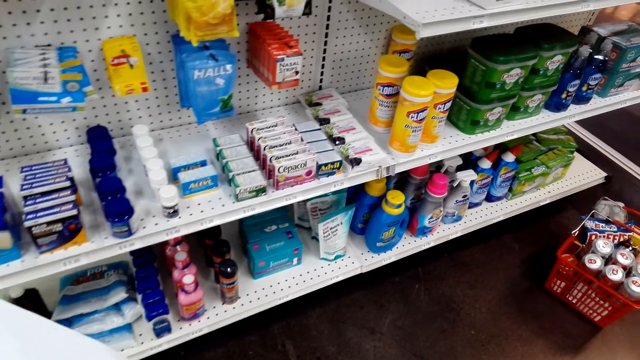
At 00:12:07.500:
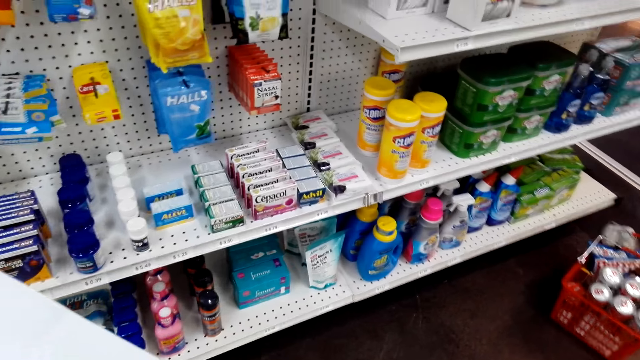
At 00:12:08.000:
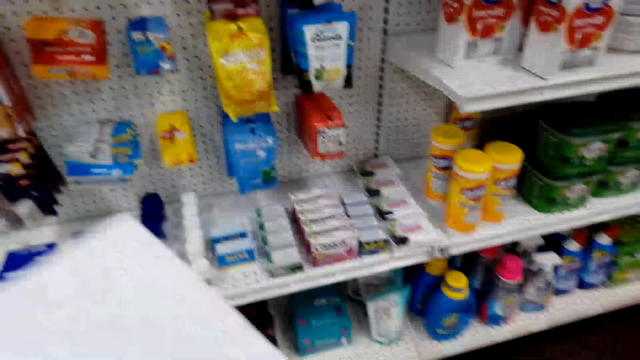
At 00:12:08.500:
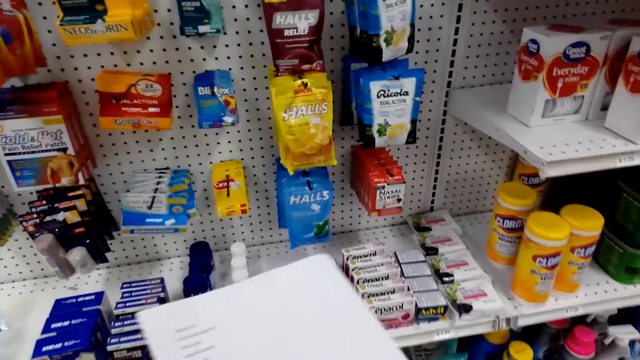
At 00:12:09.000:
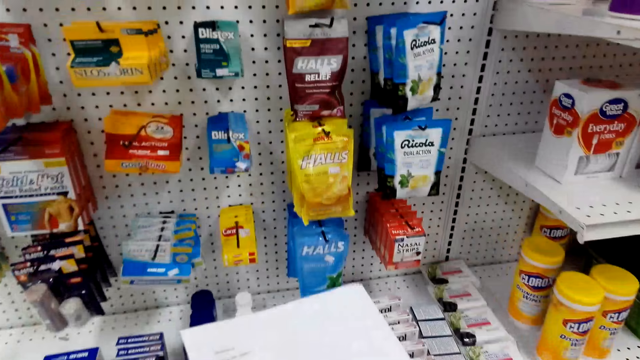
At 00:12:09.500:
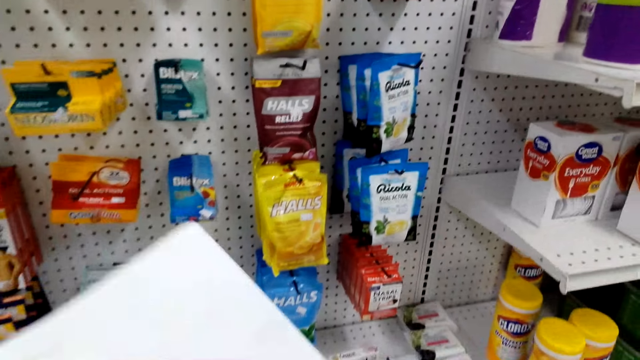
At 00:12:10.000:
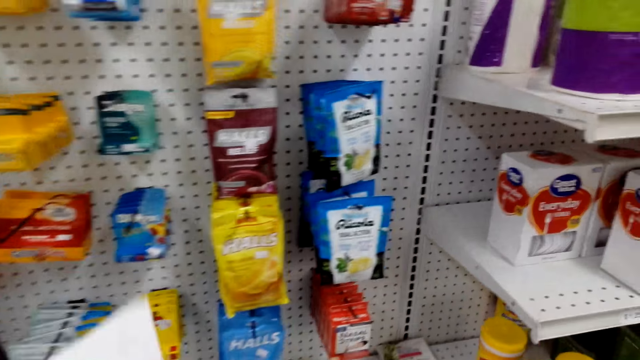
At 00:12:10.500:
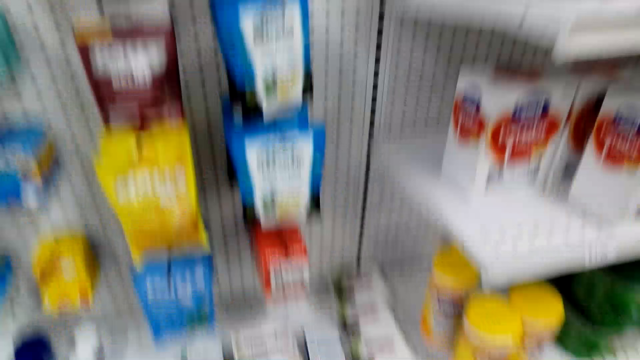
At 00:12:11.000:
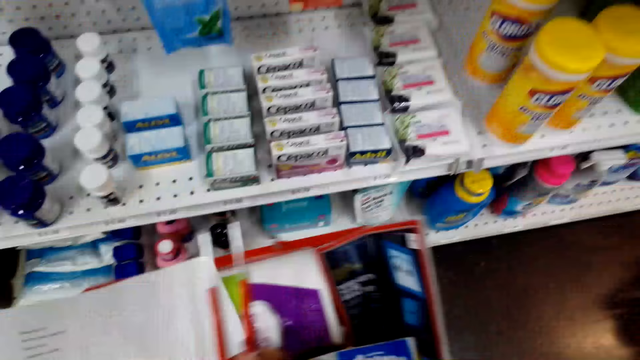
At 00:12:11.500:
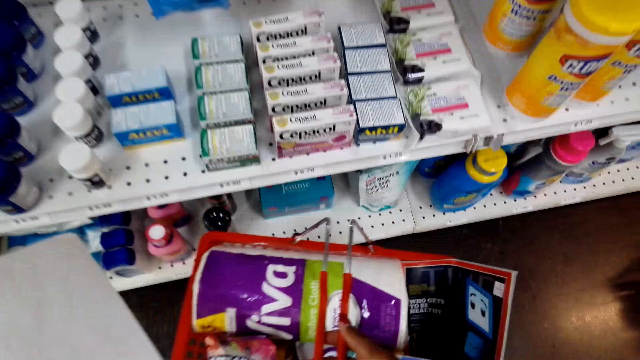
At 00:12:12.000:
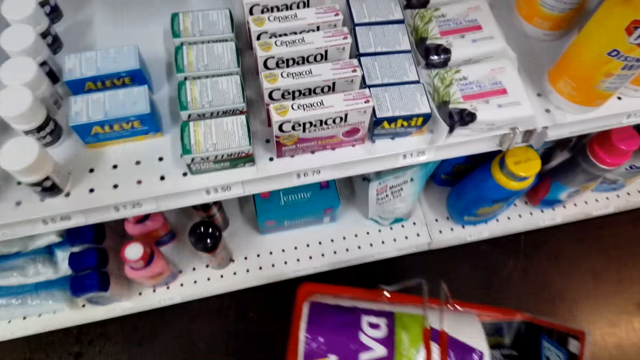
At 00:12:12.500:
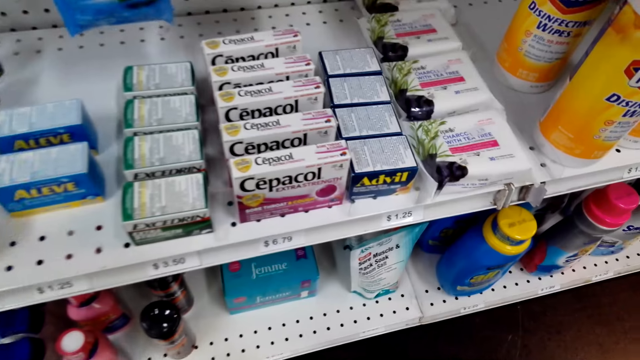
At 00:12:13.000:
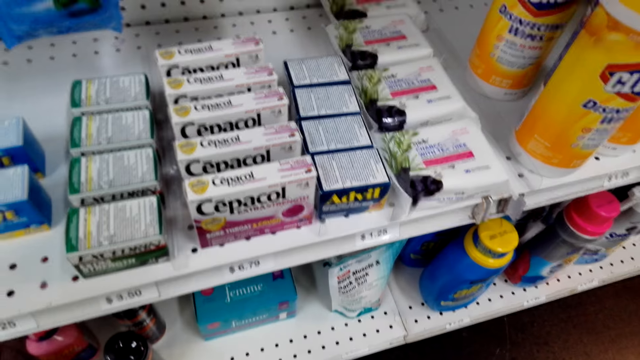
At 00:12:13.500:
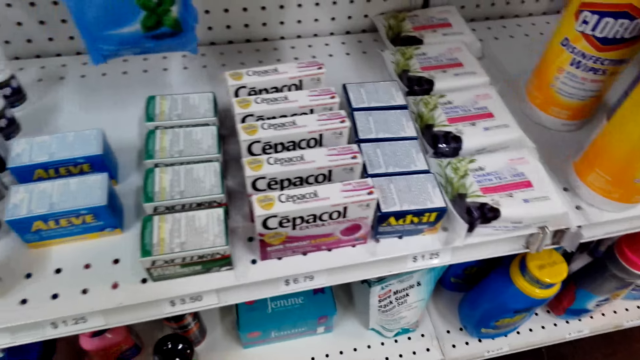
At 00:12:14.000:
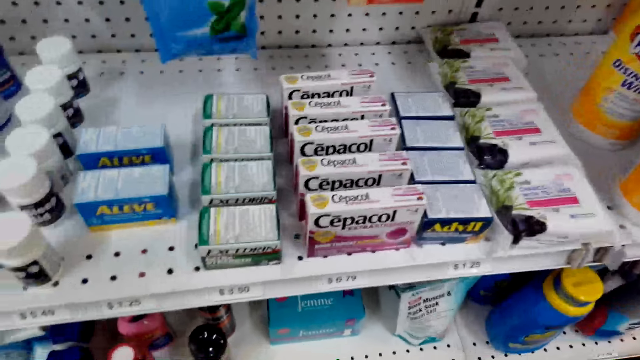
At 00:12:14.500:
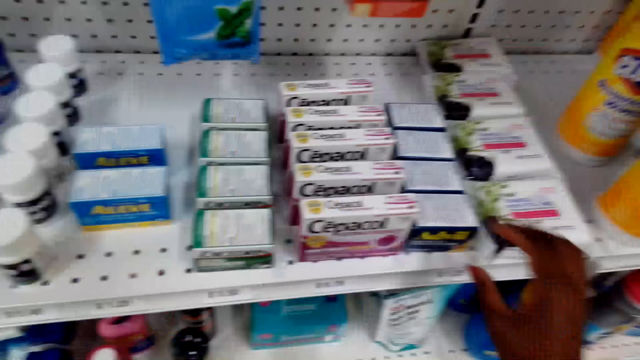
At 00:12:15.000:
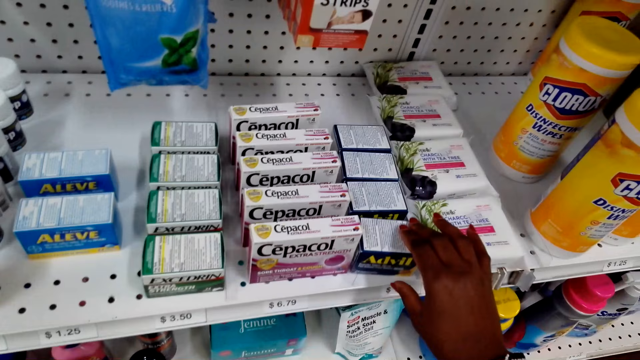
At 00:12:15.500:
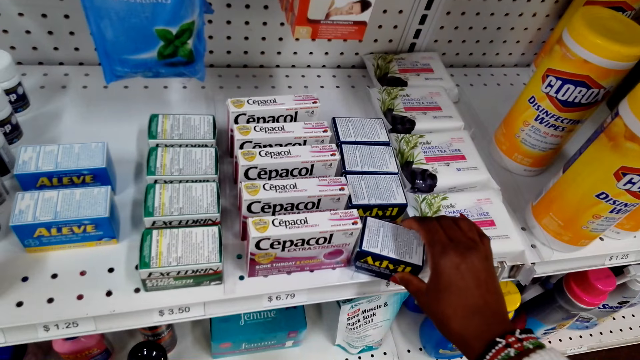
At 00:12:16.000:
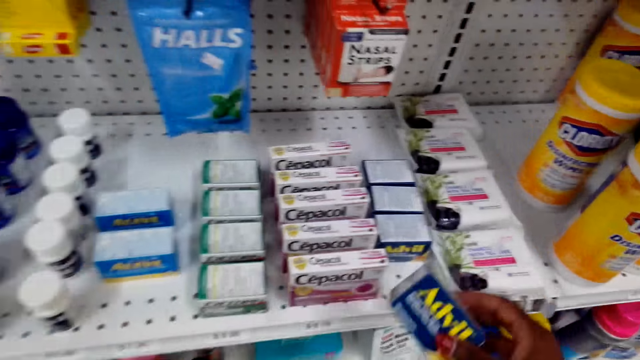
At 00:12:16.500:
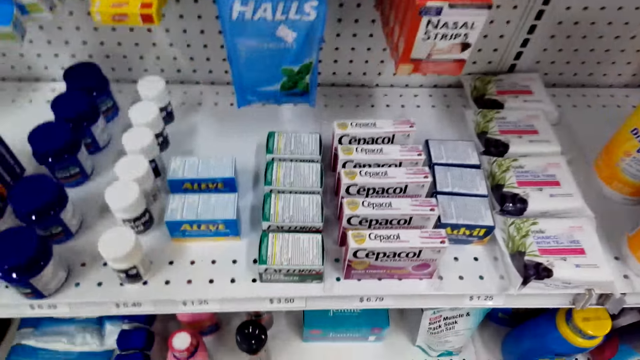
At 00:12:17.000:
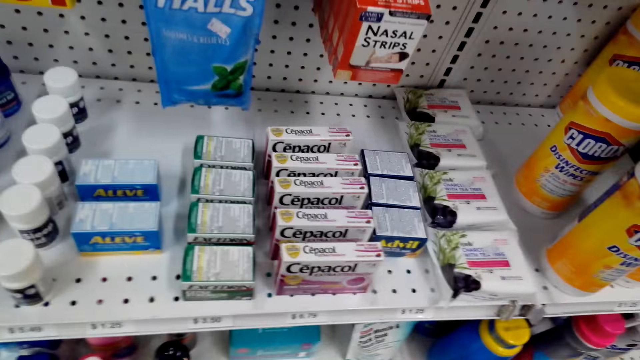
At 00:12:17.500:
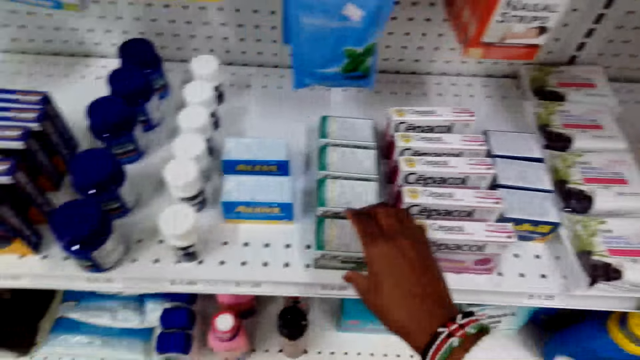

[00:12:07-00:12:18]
The camera wearer puts down the shopping basket. They pick up the box.

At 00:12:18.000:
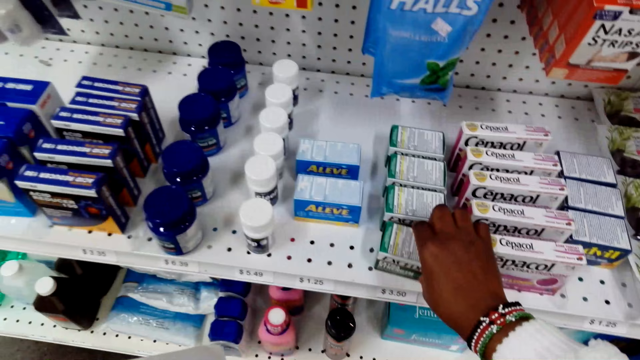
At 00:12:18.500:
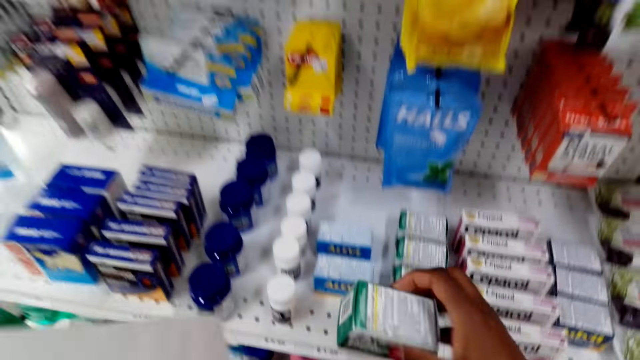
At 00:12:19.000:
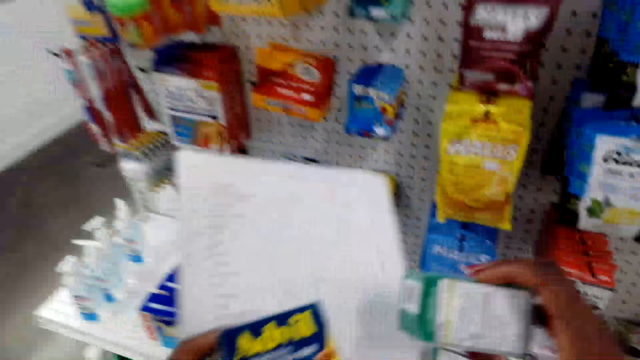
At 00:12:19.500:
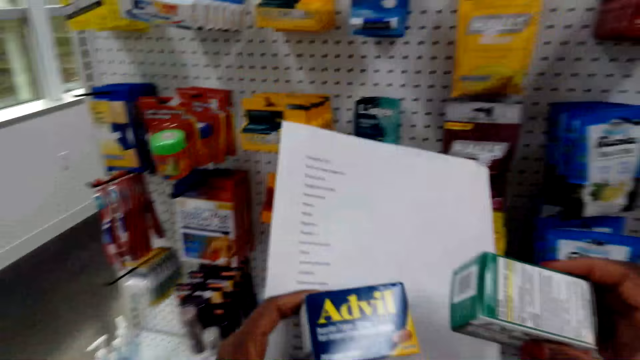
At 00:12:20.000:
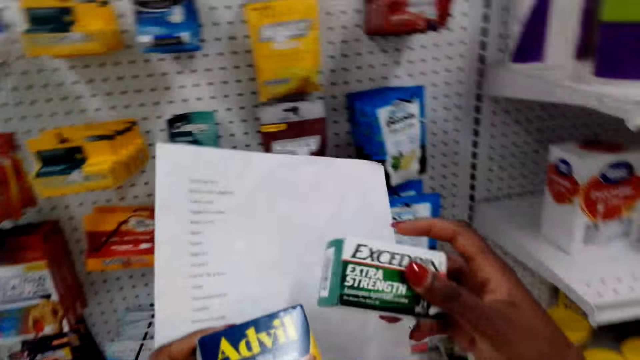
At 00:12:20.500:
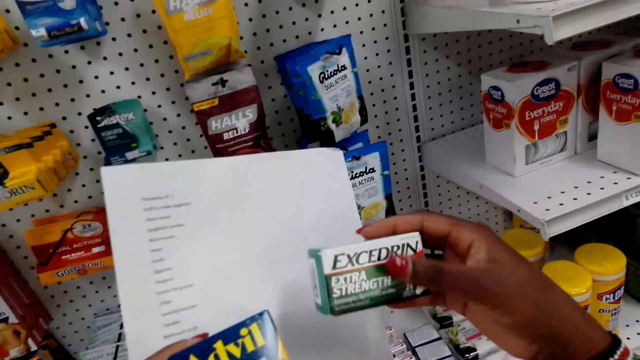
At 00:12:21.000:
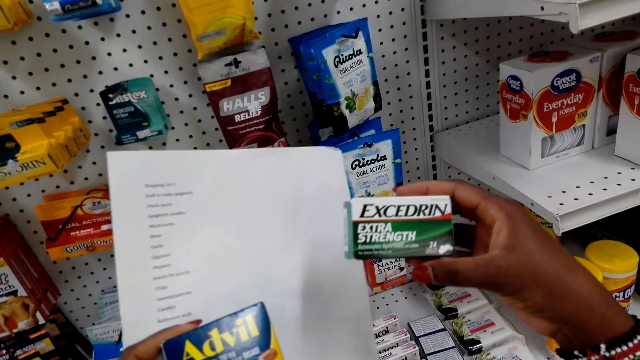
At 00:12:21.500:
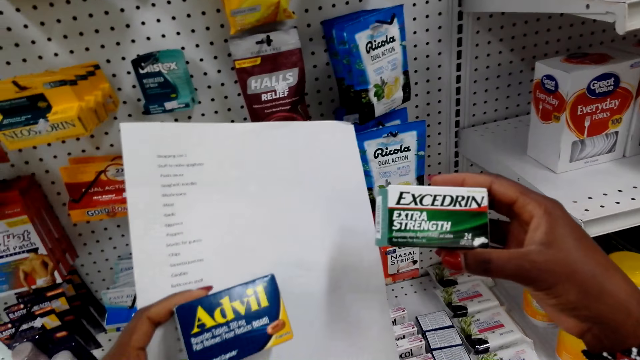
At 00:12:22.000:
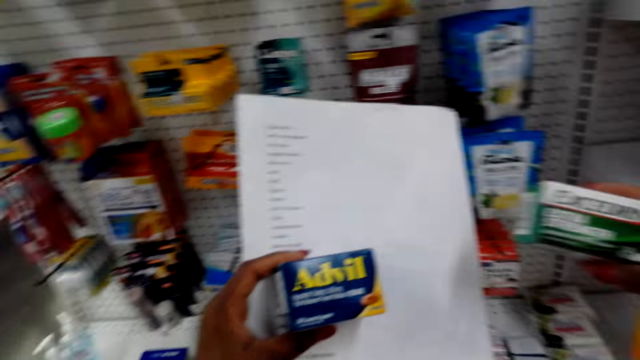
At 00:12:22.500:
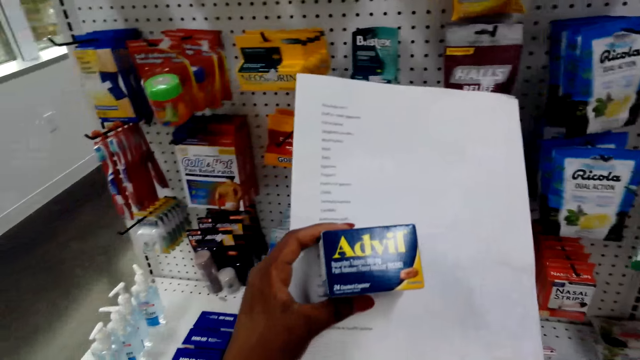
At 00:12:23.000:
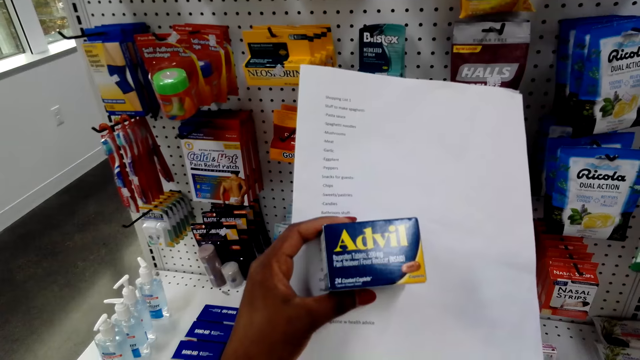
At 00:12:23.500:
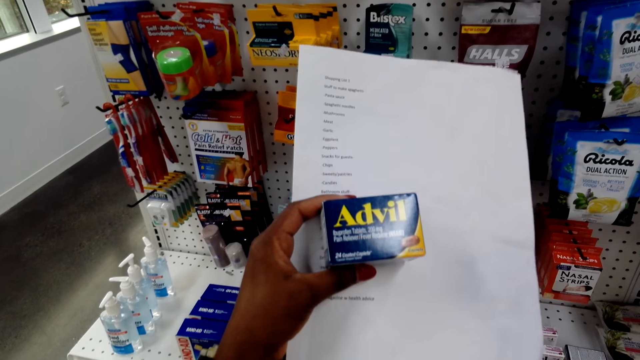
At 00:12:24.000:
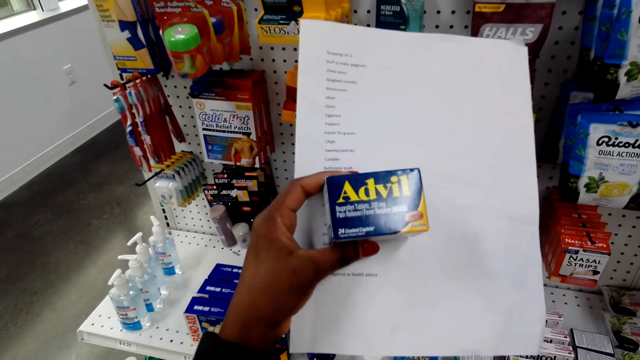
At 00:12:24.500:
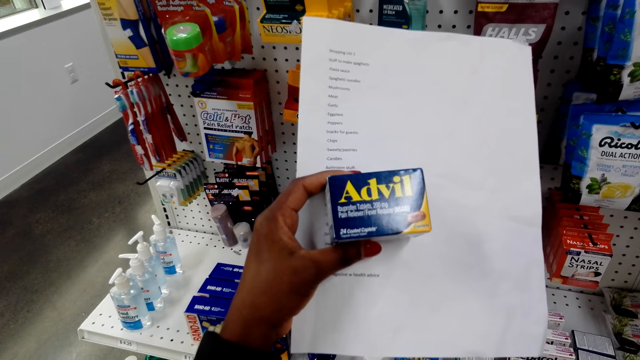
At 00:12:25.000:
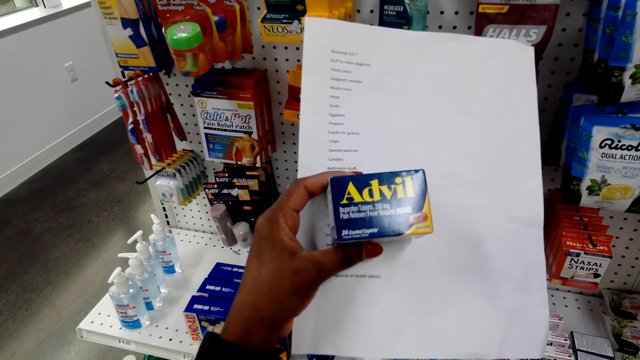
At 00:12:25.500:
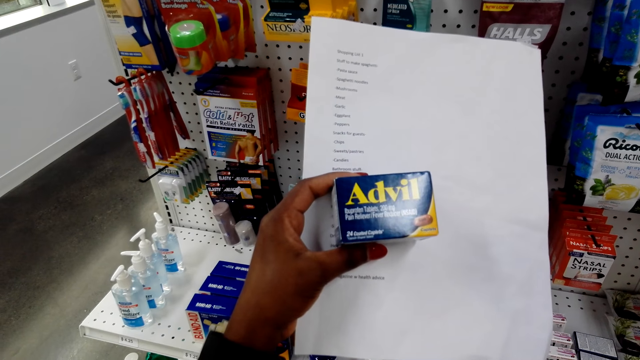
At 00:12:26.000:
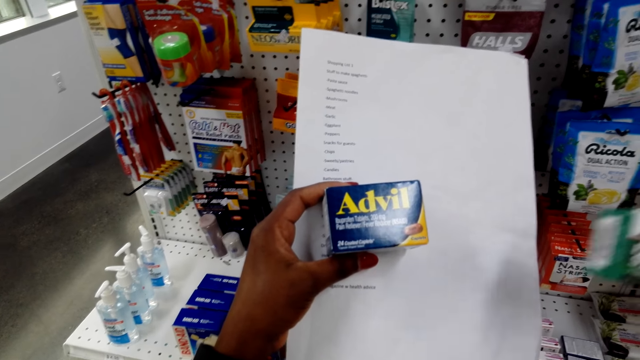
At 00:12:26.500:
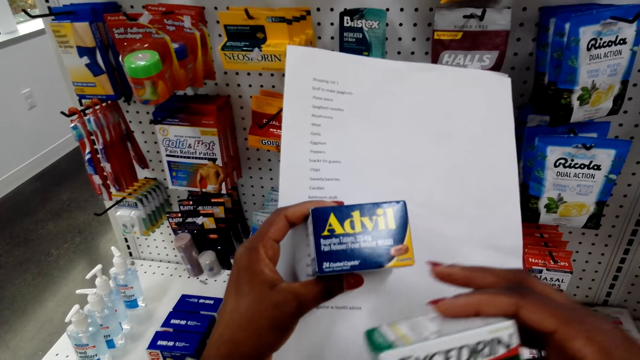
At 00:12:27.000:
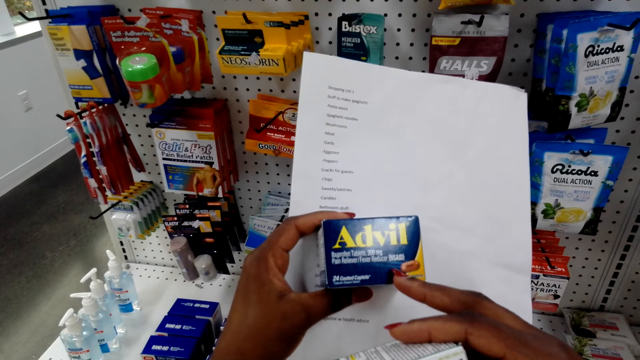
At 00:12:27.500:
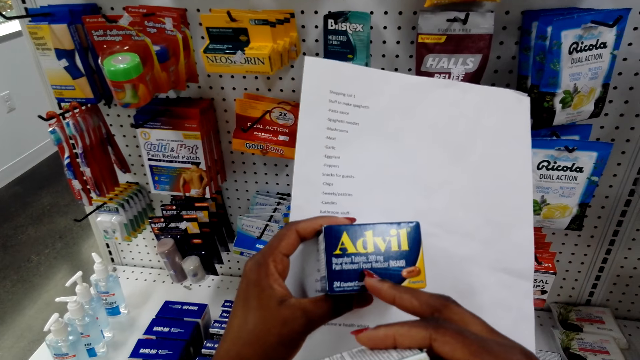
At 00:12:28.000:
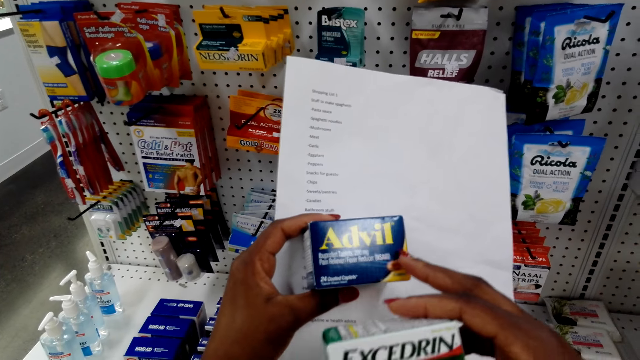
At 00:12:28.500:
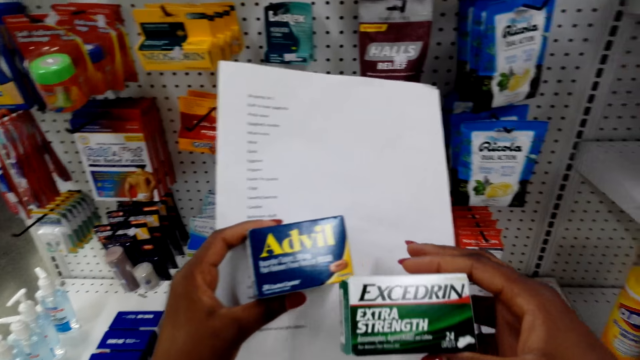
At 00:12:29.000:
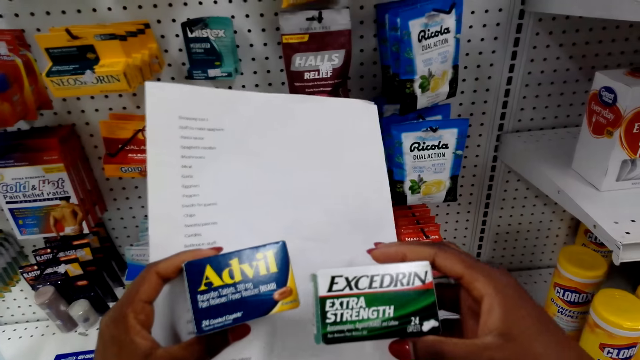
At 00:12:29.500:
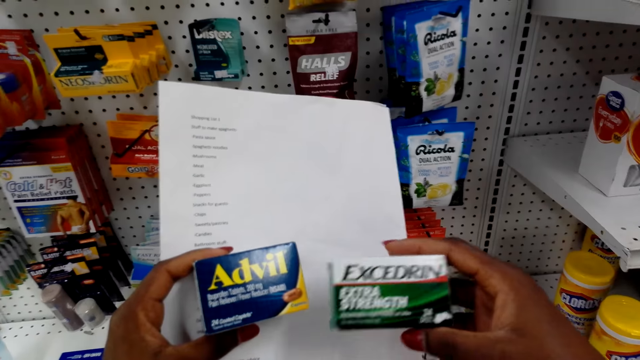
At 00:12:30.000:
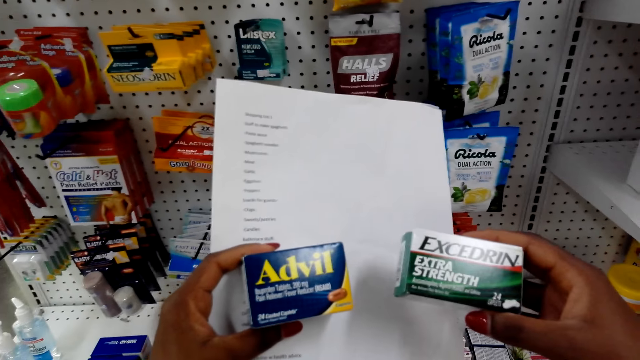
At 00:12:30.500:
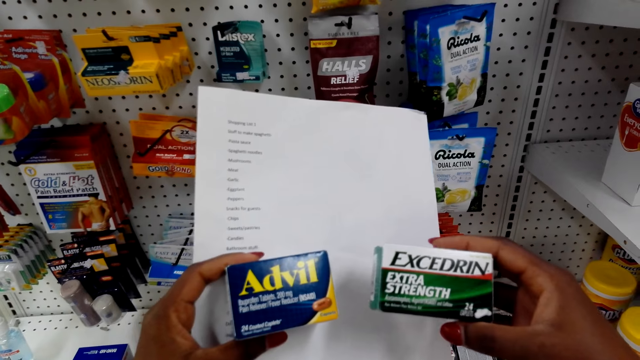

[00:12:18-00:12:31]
The camera wearer picks up something. He looks at the boxes. He turns something. He points at something. He rubs his finger on the box.
